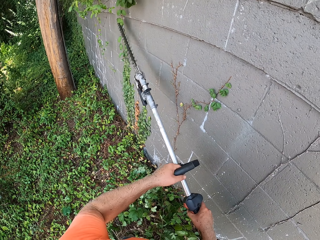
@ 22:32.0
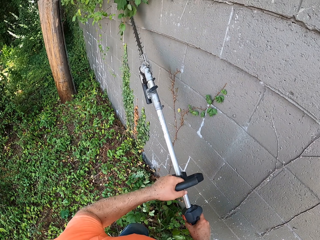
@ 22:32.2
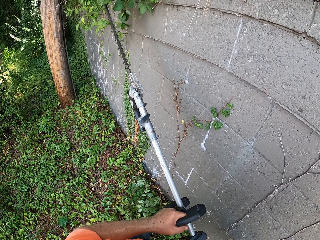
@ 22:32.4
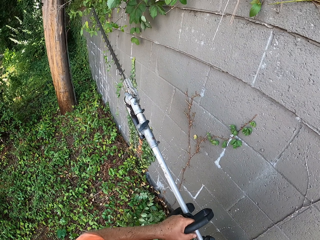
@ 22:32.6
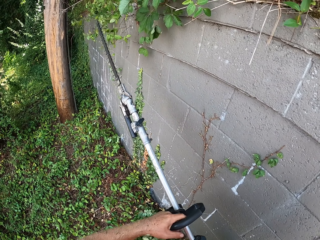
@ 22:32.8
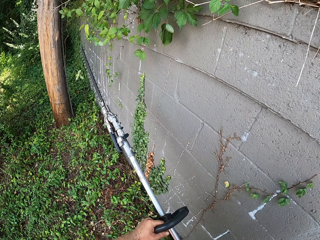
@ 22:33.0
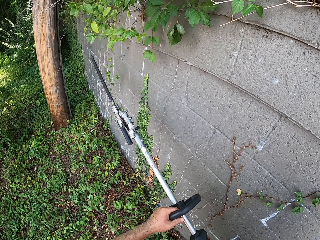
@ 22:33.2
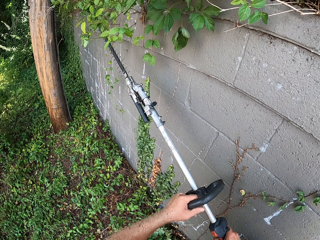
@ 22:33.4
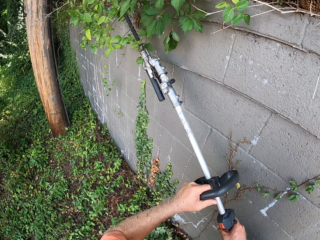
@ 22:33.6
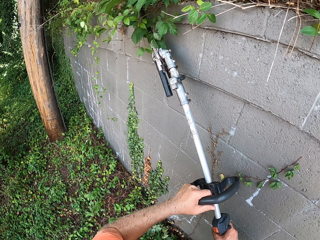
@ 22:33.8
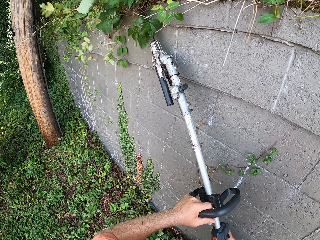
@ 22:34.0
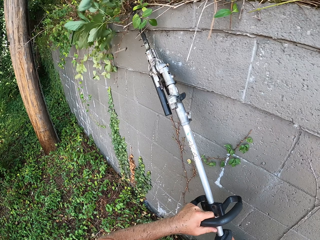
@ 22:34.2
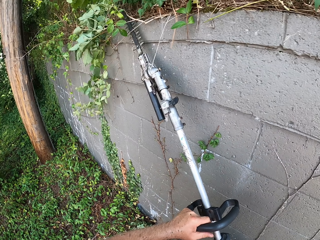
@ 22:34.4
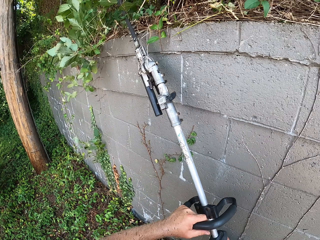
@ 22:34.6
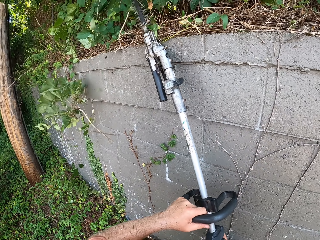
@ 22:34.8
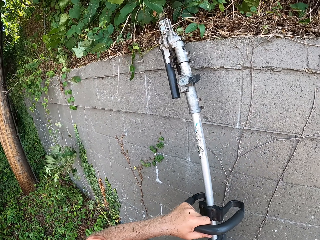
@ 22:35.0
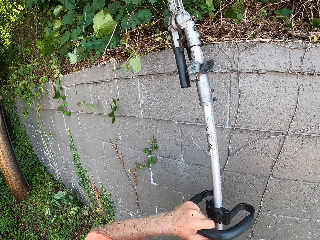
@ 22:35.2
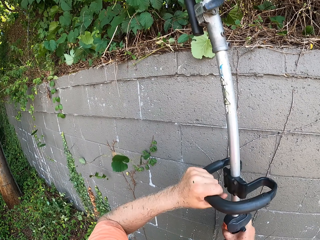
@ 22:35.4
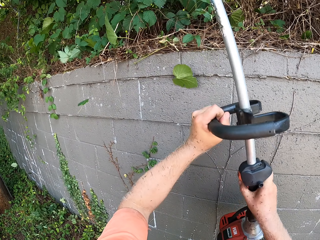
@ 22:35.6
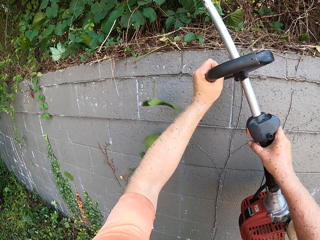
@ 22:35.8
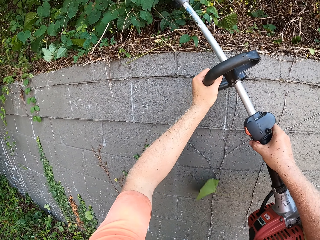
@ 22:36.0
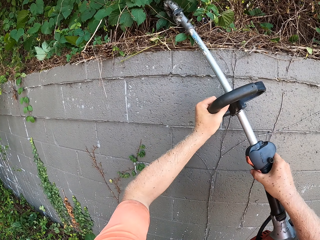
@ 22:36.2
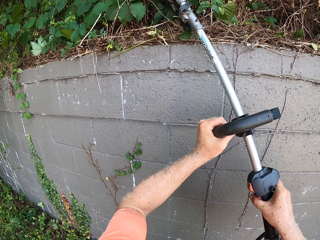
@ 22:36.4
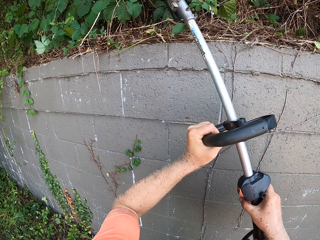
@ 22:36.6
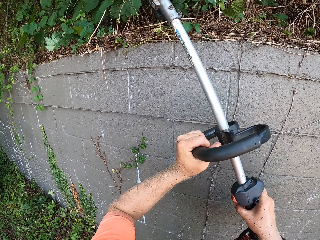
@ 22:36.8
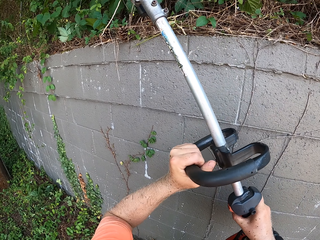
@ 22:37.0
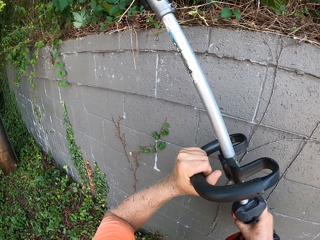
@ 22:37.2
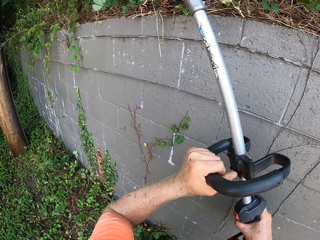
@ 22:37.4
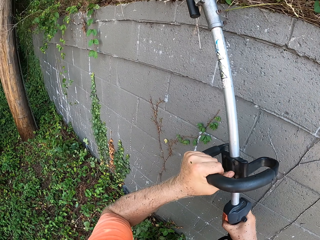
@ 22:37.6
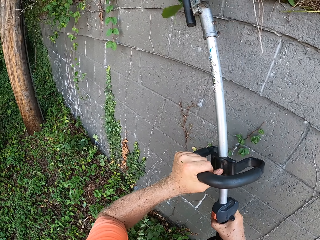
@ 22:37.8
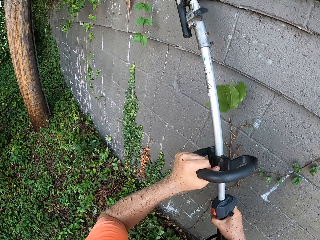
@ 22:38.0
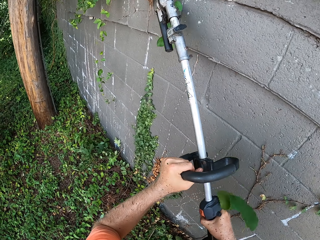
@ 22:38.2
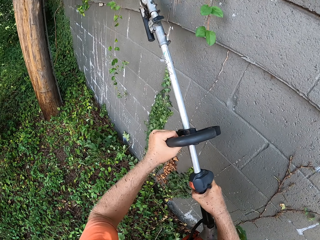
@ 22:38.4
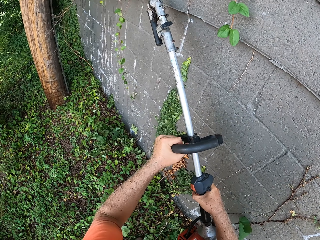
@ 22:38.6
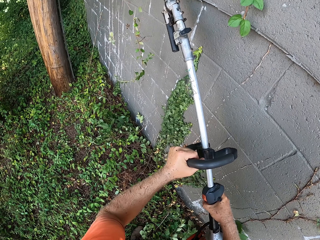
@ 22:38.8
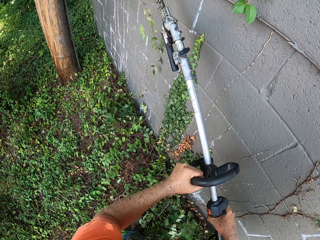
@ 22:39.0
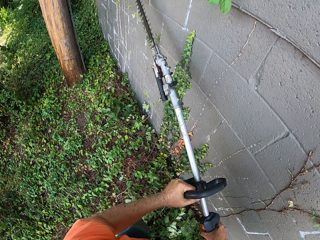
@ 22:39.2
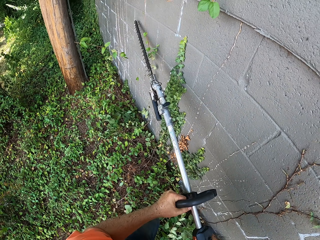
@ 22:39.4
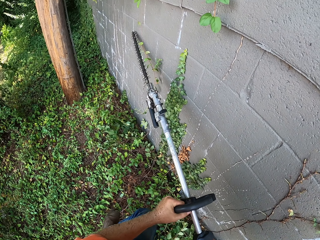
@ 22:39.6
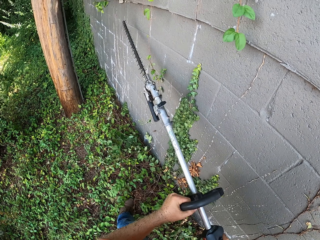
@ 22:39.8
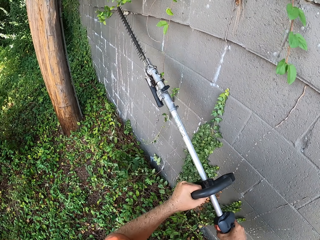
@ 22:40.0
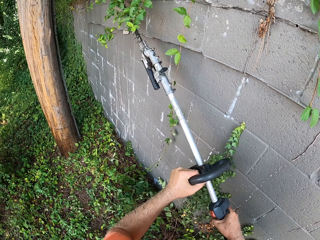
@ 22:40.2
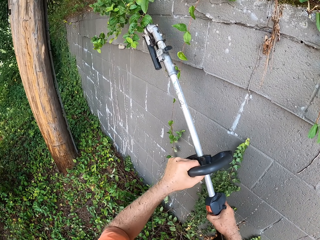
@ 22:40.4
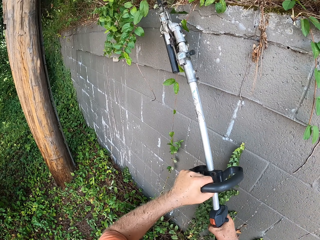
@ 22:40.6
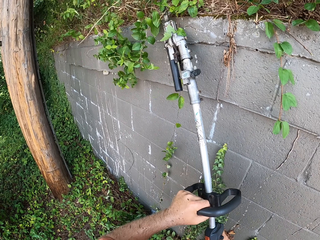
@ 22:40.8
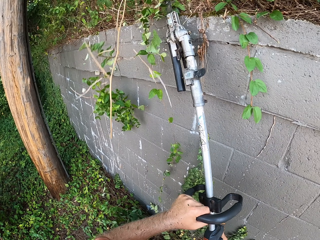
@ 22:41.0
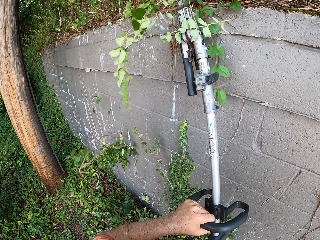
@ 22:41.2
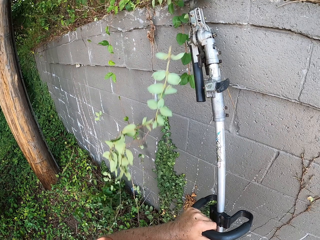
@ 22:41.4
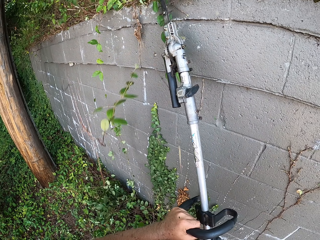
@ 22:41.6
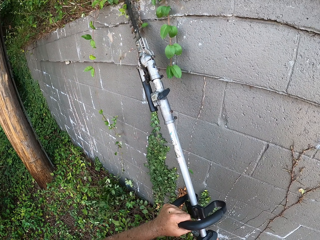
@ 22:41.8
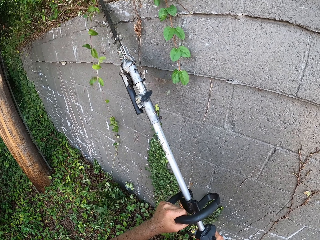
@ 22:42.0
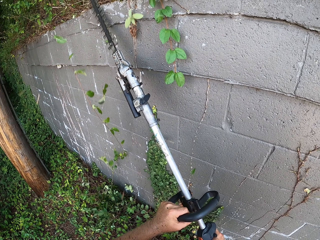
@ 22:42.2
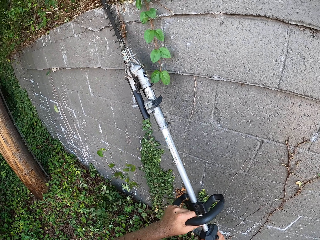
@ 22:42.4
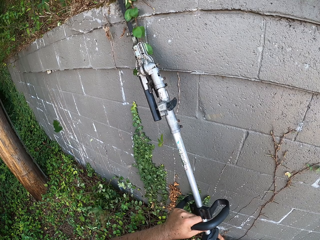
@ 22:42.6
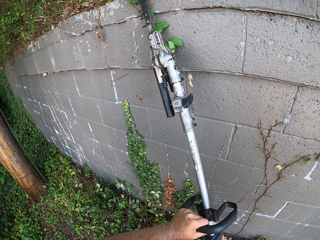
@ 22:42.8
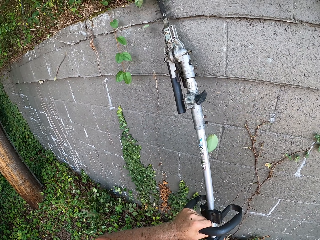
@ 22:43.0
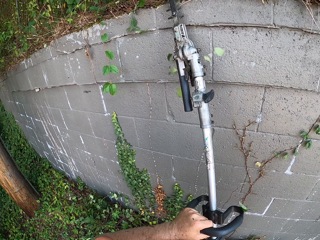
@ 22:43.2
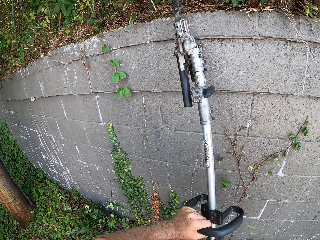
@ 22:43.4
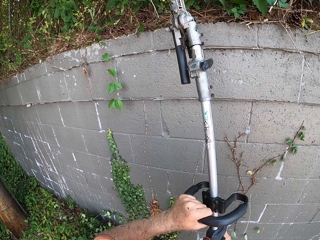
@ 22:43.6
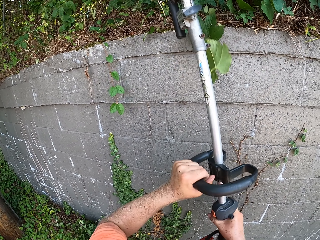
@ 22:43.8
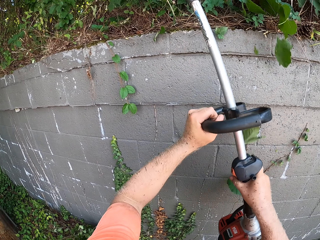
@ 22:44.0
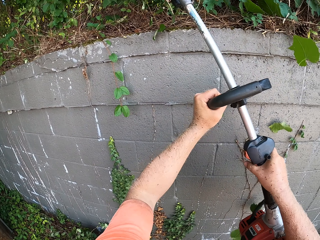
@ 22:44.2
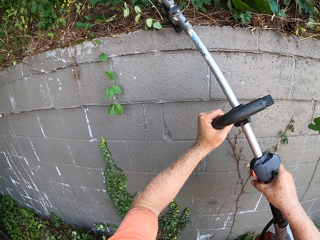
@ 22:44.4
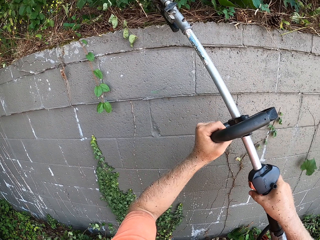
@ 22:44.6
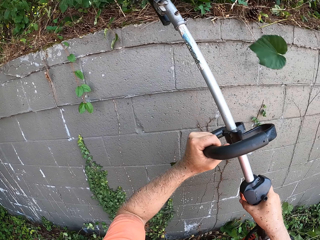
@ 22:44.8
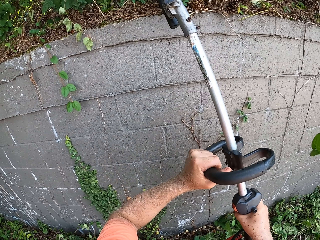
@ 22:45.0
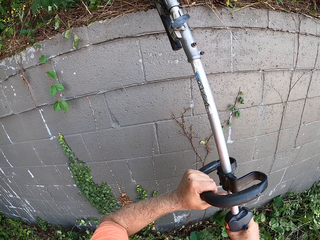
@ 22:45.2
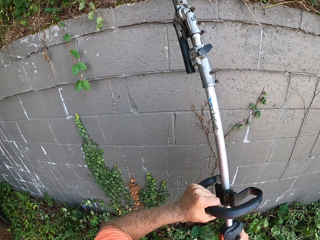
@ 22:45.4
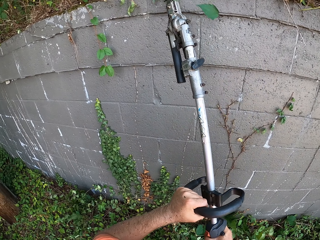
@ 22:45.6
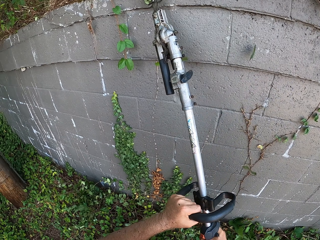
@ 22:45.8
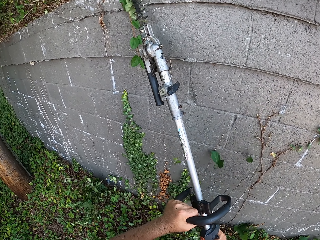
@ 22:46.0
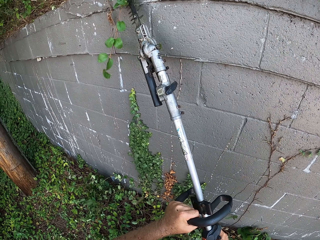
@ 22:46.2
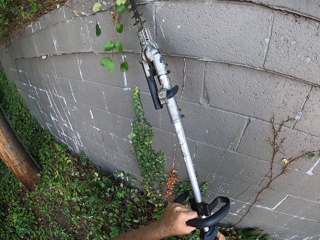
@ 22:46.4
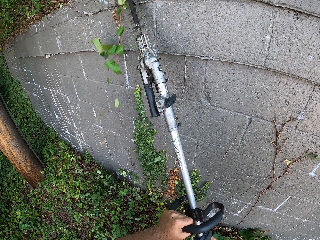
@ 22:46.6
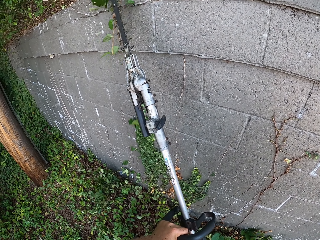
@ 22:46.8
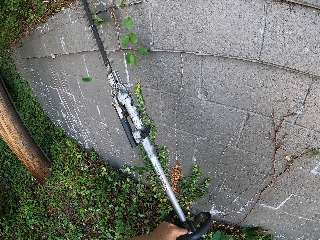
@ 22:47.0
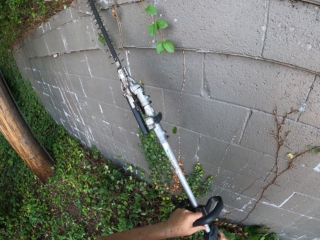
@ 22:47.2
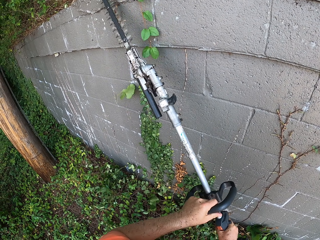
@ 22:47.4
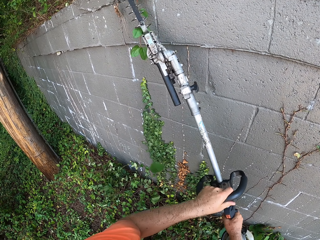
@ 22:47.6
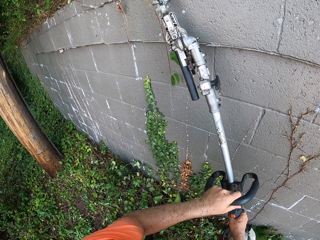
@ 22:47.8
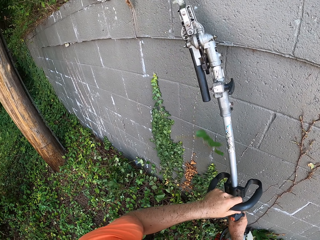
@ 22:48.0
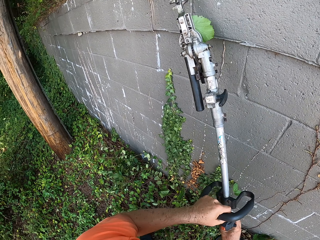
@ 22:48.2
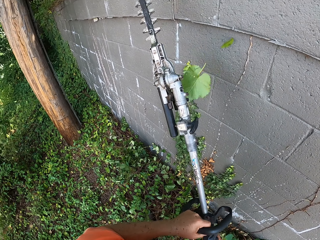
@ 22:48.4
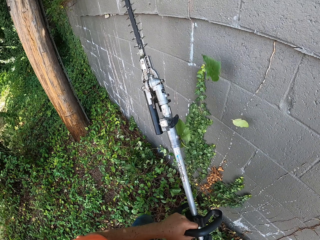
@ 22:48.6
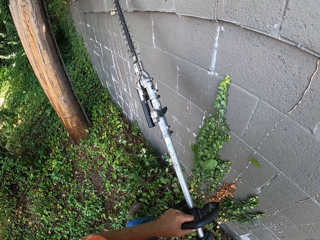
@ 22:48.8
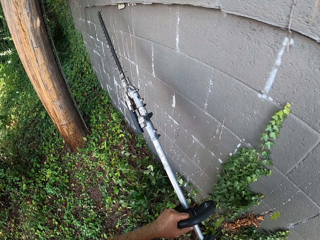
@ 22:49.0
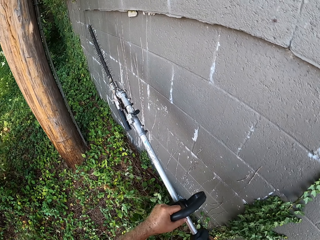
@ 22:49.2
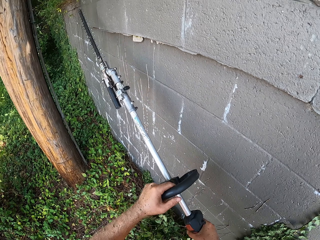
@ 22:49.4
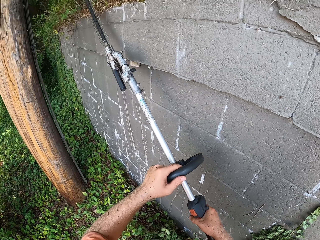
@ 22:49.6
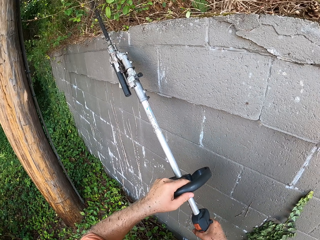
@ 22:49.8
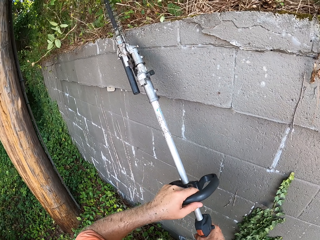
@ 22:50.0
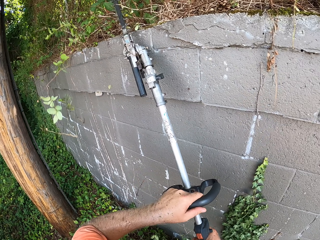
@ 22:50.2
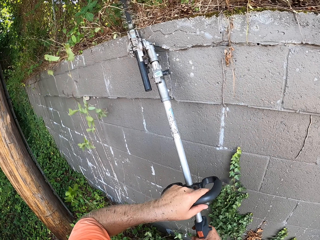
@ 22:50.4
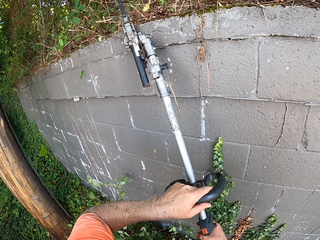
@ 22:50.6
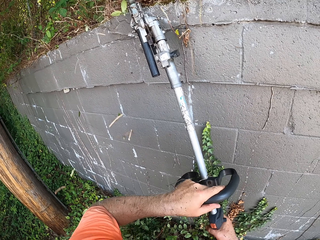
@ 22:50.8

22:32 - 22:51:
The camera wearer trims hedge bushes on the wall with the hedge trimmer in both hands. They move forward, raise the trimming machine and cut a plant using the trimming machine.

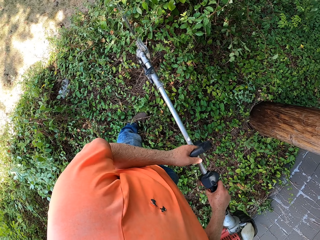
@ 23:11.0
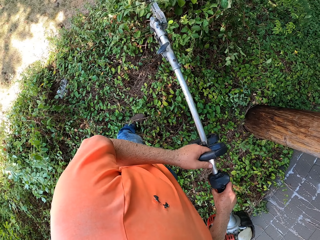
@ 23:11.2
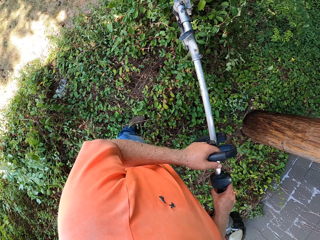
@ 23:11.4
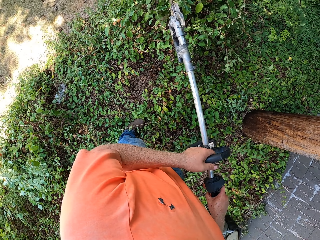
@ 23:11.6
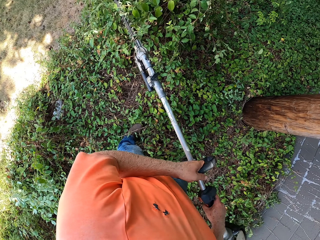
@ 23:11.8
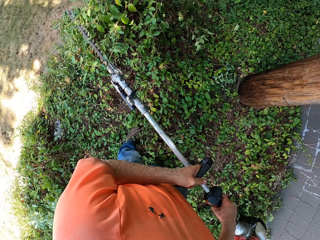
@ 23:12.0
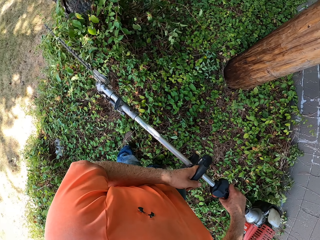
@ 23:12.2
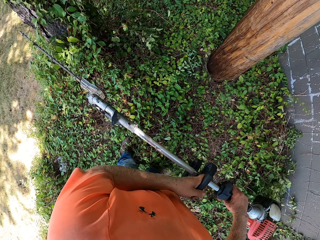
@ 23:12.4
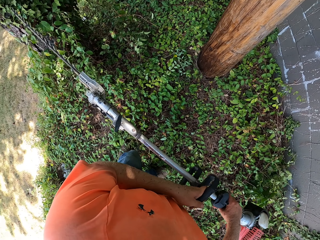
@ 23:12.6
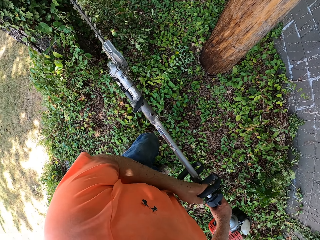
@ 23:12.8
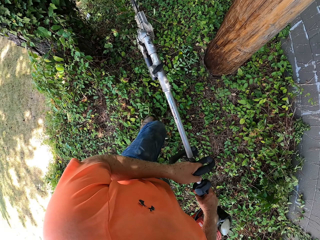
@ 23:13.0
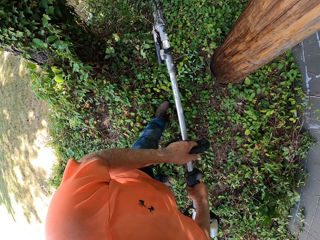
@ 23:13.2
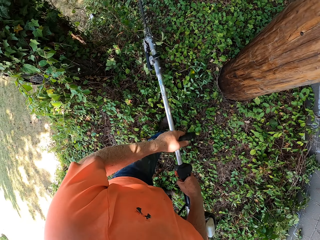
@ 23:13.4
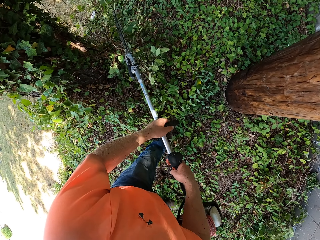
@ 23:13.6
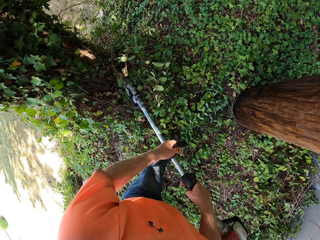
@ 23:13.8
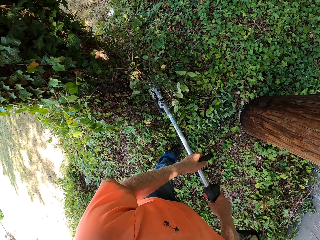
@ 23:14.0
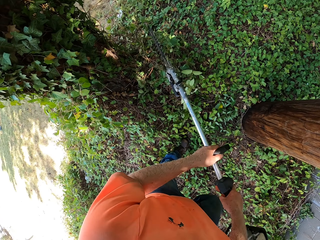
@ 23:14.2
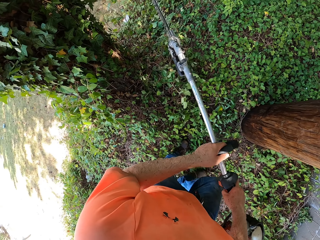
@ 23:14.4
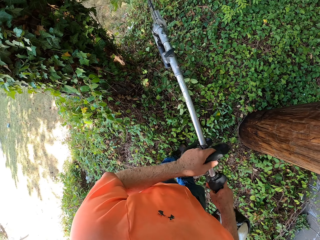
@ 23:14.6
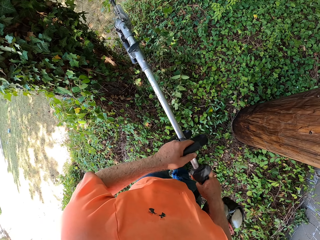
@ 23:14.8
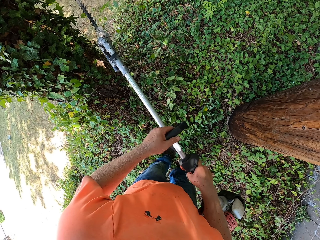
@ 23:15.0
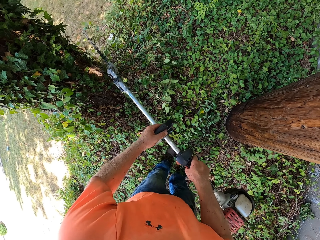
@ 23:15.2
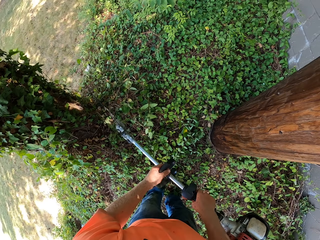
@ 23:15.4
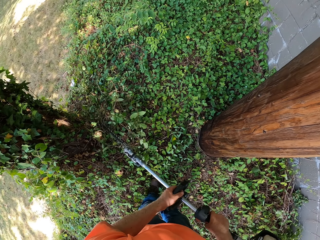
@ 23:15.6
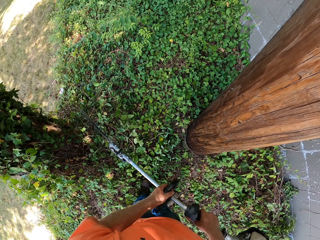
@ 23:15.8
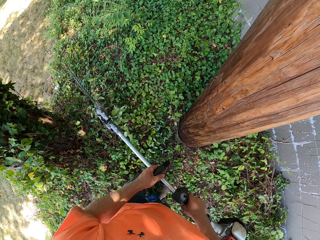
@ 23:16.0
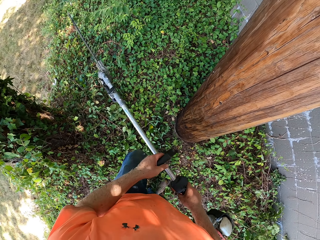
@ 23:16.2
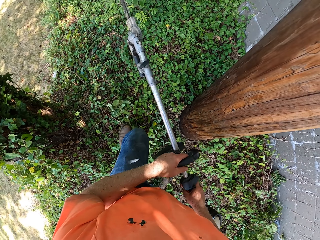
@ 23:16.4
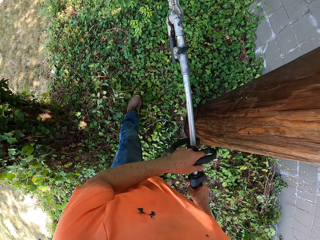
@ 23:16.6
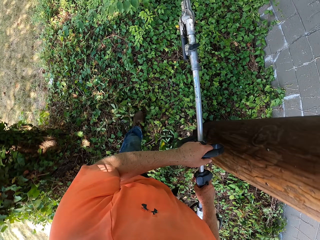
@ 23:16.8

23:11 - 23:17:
The camera wearer stops cutting plants. They raise the trimming machine, move forward and cut a plant using the trimming machine.
